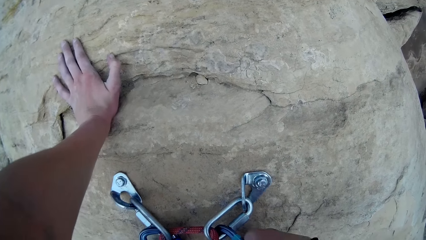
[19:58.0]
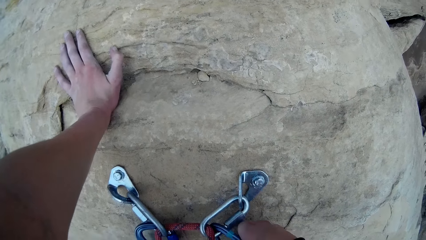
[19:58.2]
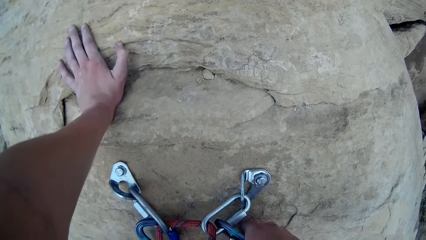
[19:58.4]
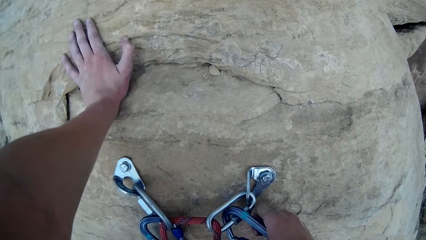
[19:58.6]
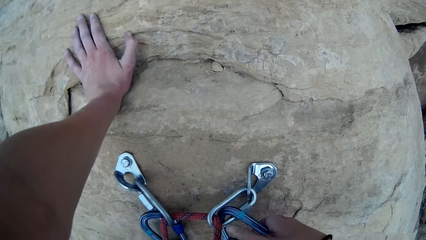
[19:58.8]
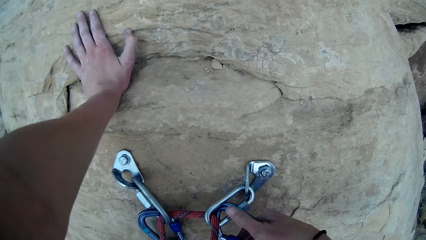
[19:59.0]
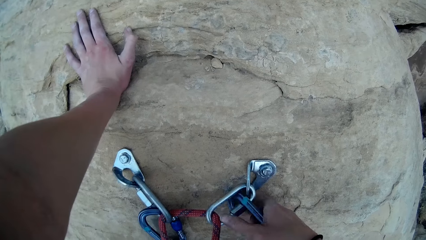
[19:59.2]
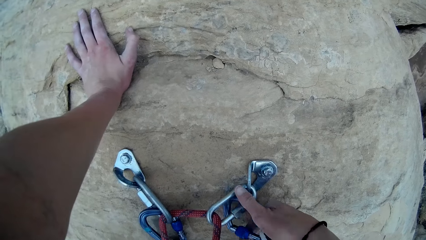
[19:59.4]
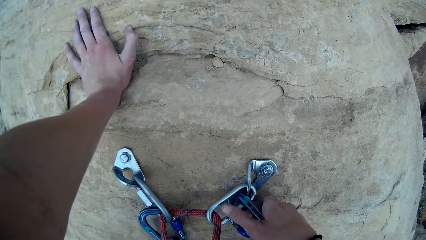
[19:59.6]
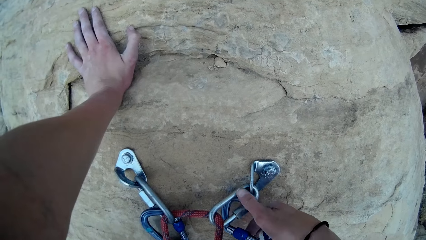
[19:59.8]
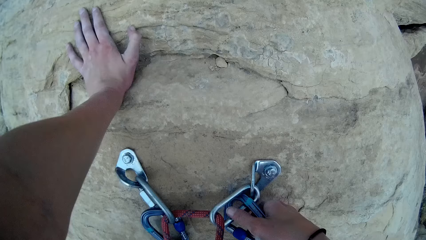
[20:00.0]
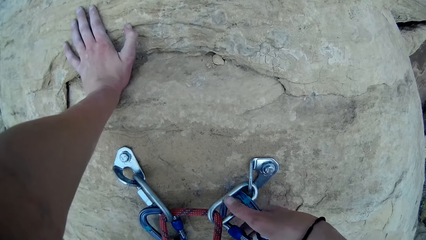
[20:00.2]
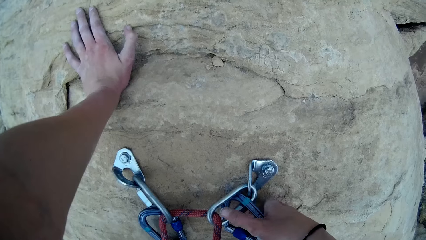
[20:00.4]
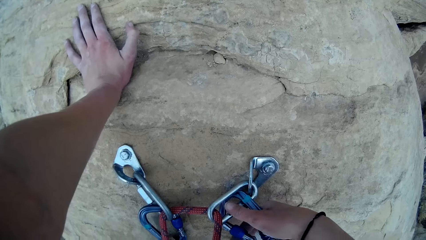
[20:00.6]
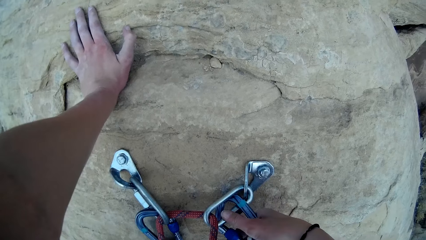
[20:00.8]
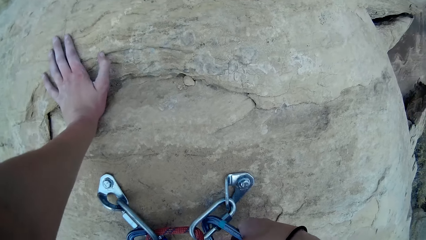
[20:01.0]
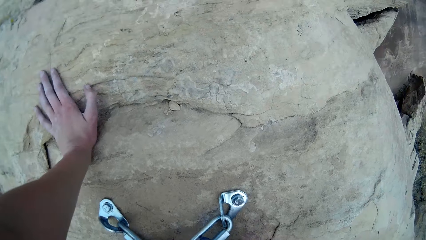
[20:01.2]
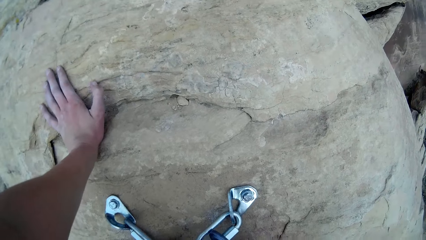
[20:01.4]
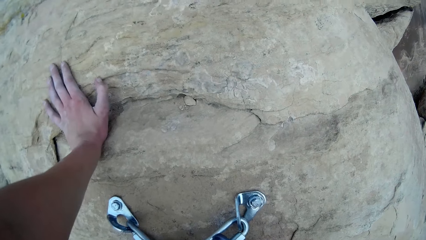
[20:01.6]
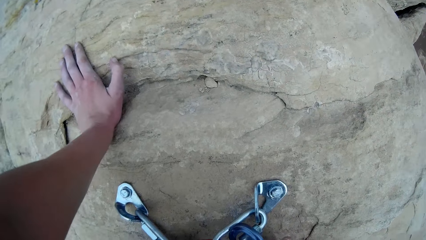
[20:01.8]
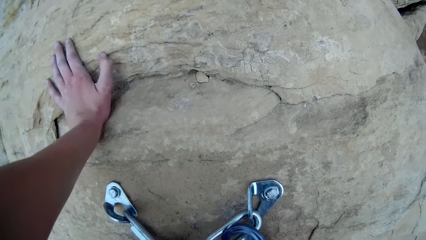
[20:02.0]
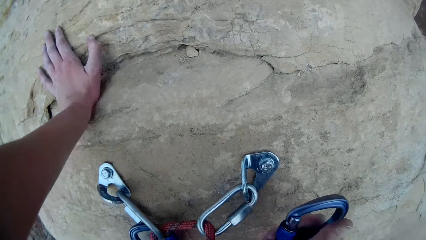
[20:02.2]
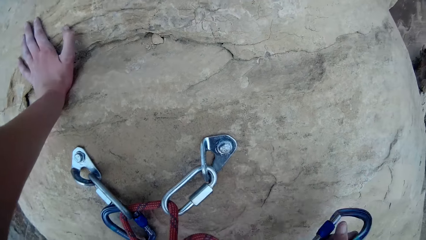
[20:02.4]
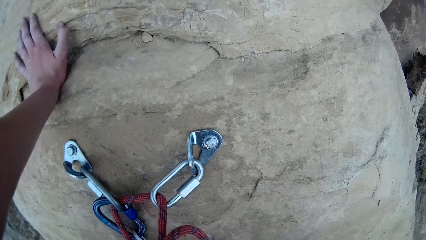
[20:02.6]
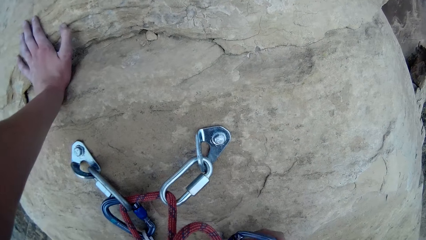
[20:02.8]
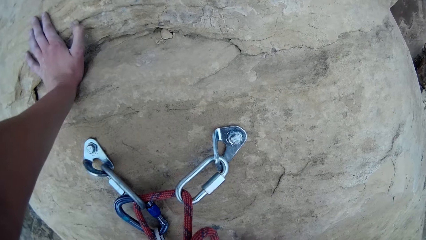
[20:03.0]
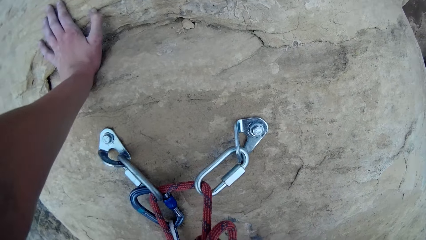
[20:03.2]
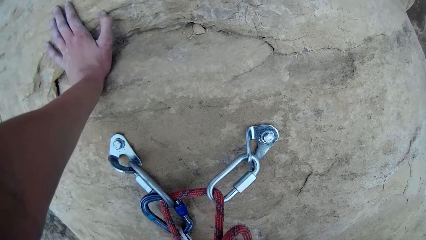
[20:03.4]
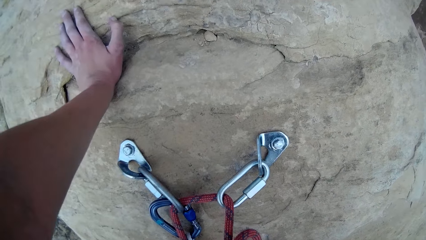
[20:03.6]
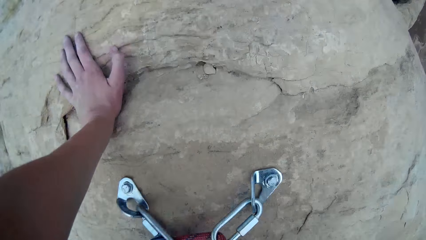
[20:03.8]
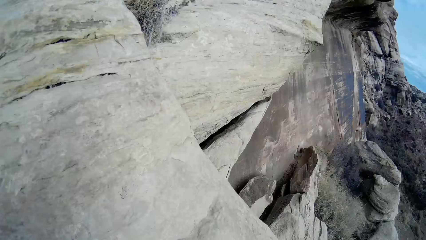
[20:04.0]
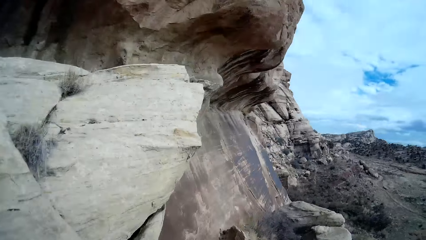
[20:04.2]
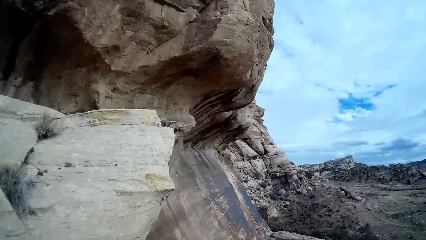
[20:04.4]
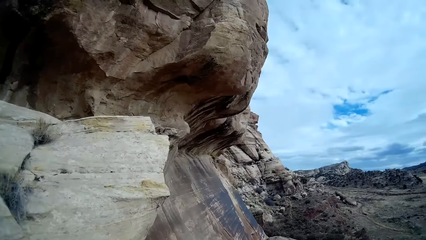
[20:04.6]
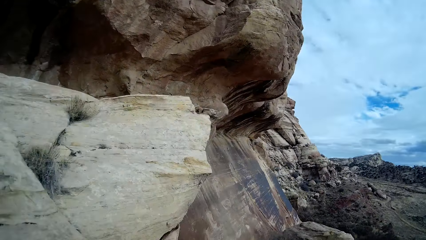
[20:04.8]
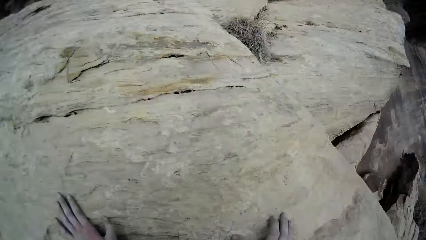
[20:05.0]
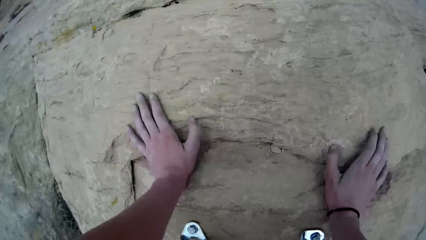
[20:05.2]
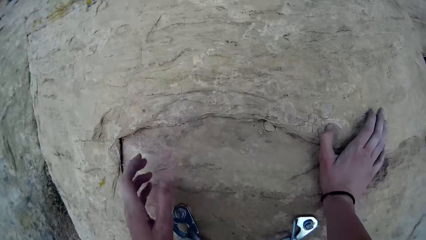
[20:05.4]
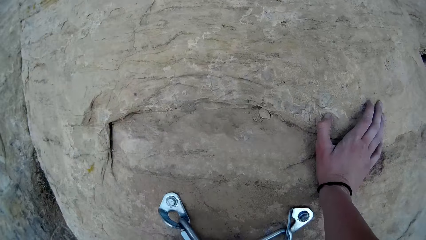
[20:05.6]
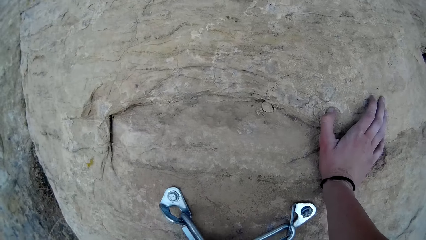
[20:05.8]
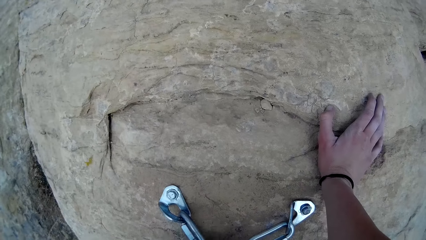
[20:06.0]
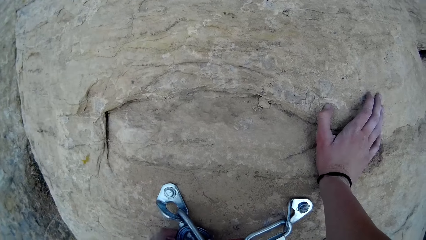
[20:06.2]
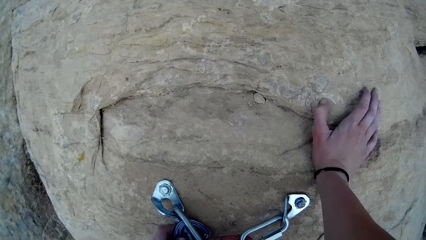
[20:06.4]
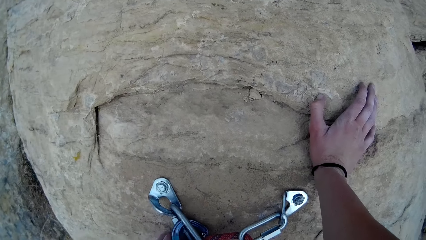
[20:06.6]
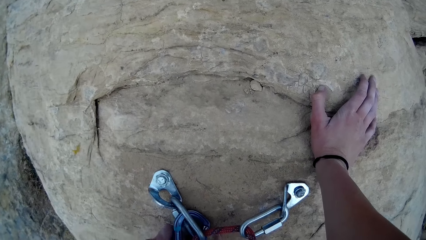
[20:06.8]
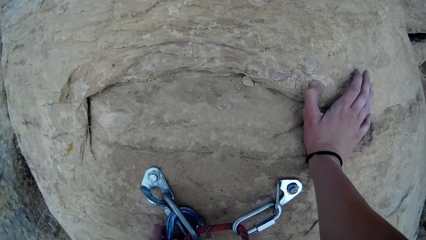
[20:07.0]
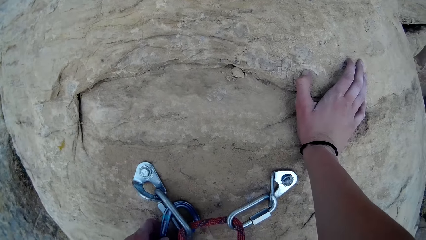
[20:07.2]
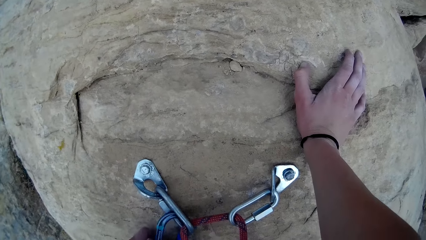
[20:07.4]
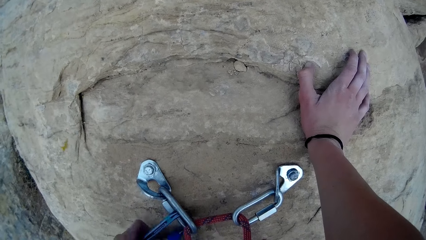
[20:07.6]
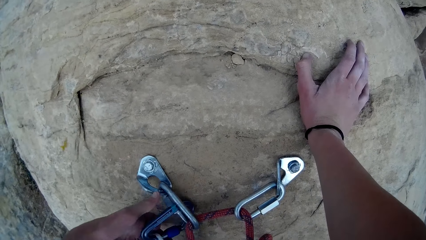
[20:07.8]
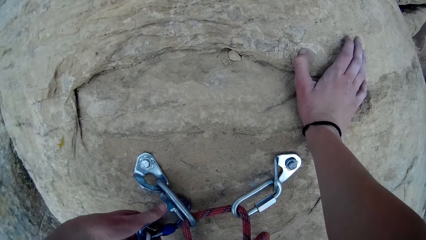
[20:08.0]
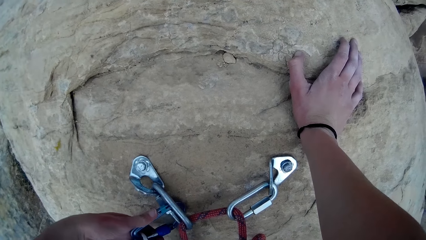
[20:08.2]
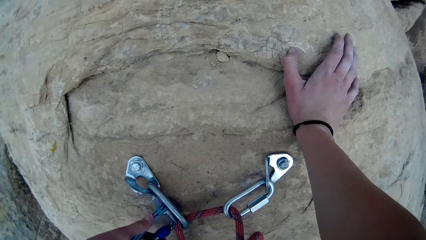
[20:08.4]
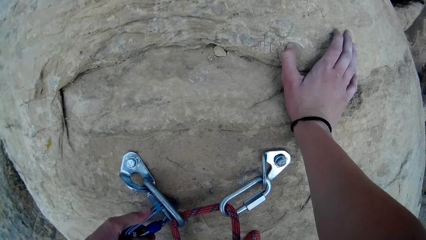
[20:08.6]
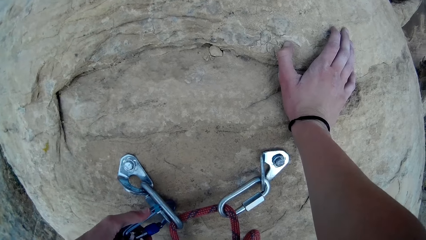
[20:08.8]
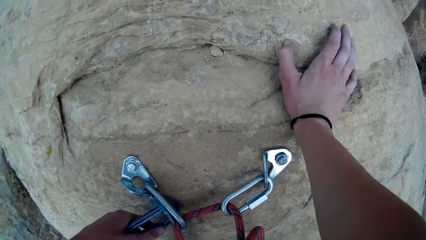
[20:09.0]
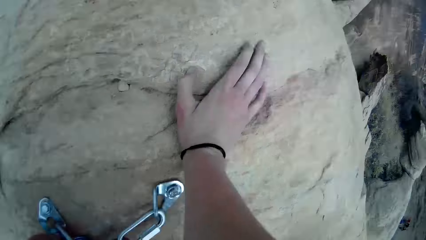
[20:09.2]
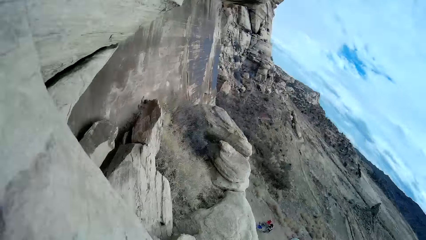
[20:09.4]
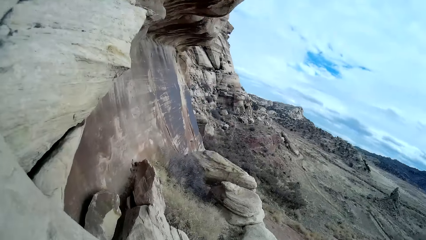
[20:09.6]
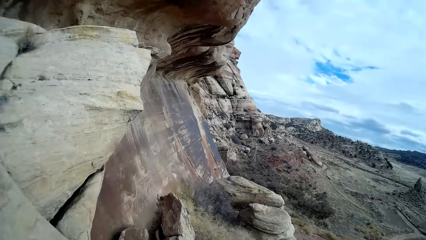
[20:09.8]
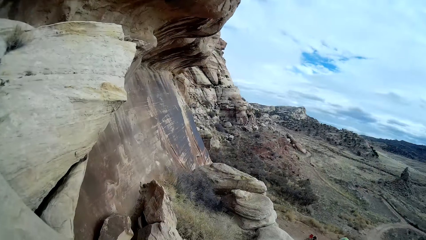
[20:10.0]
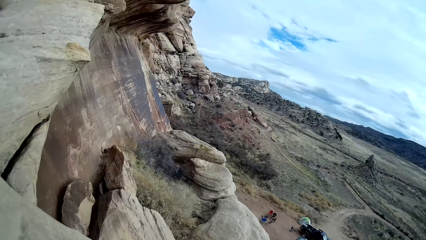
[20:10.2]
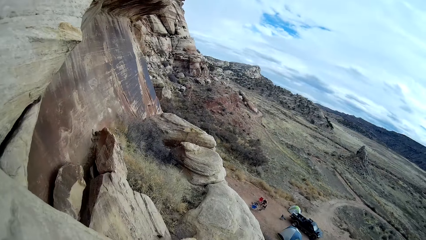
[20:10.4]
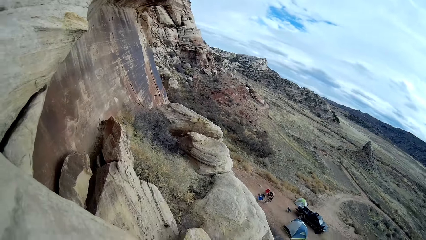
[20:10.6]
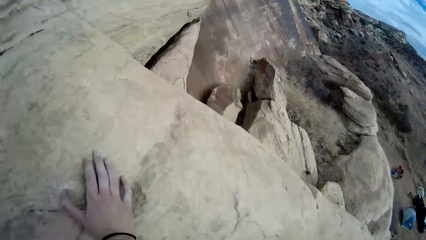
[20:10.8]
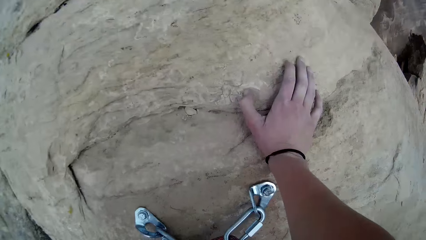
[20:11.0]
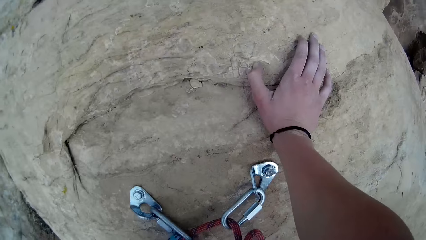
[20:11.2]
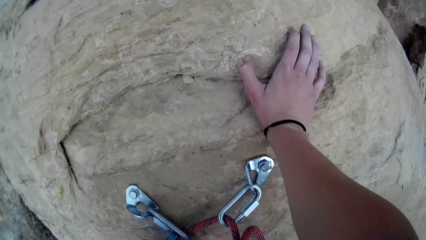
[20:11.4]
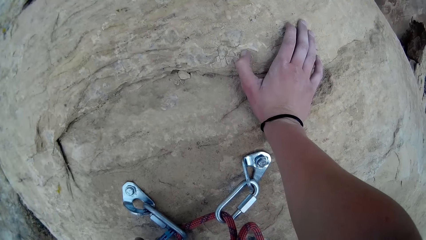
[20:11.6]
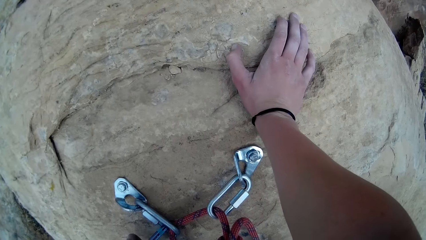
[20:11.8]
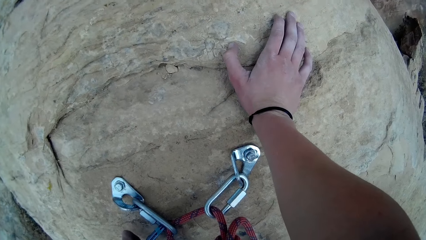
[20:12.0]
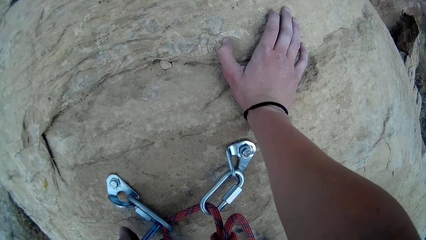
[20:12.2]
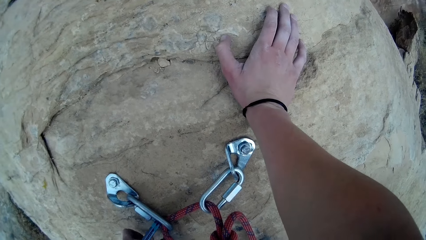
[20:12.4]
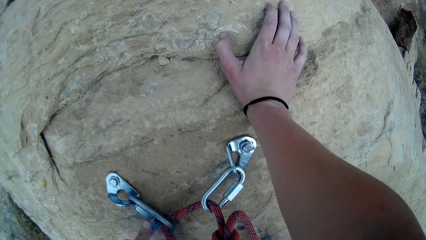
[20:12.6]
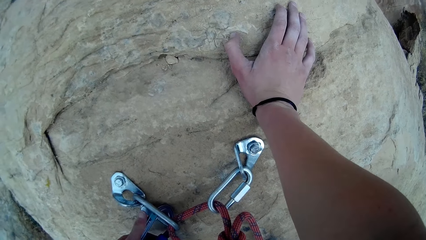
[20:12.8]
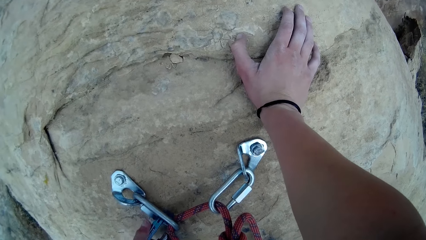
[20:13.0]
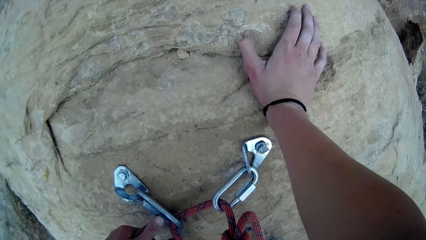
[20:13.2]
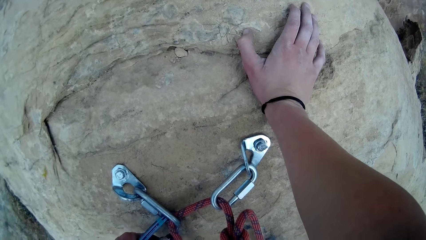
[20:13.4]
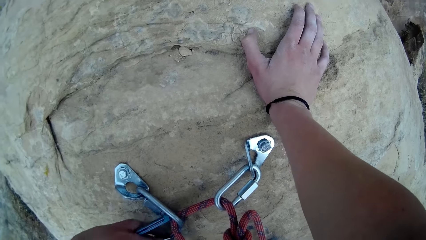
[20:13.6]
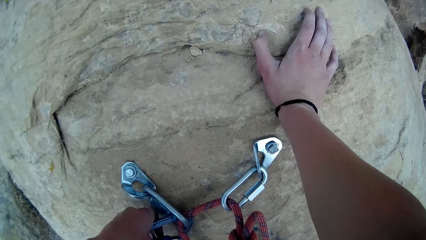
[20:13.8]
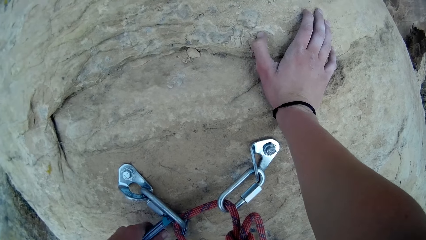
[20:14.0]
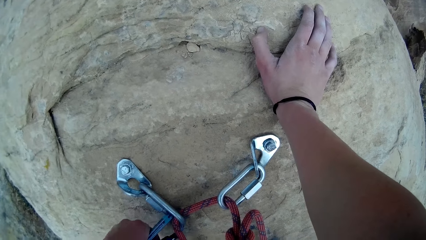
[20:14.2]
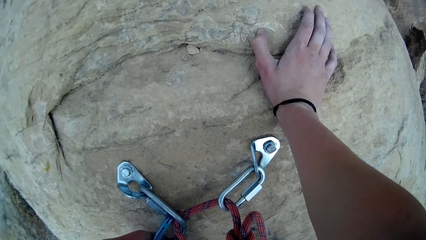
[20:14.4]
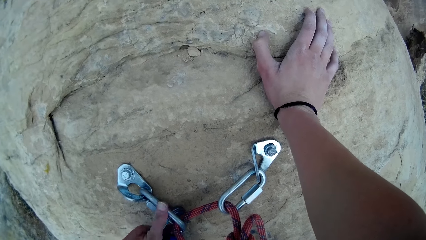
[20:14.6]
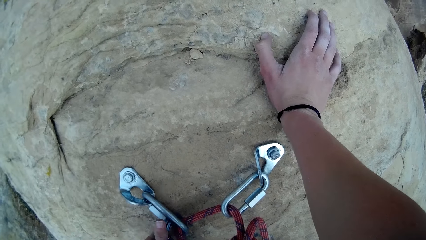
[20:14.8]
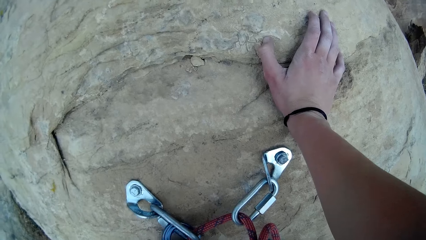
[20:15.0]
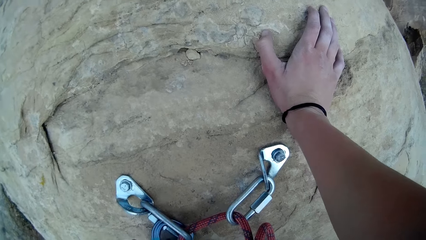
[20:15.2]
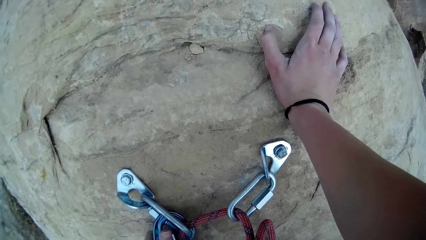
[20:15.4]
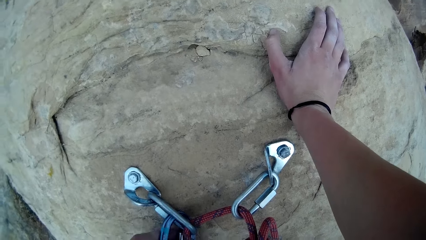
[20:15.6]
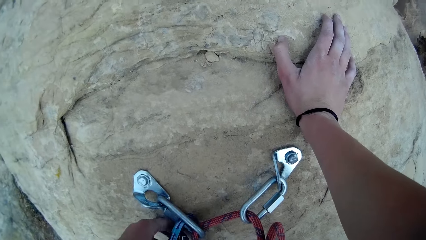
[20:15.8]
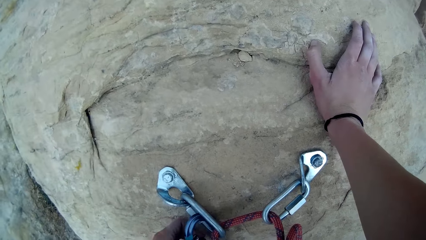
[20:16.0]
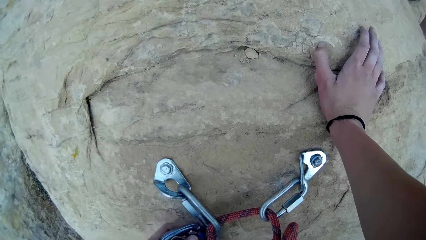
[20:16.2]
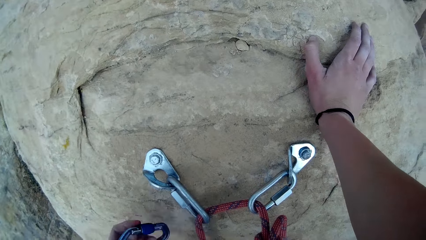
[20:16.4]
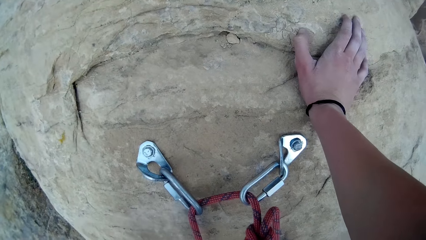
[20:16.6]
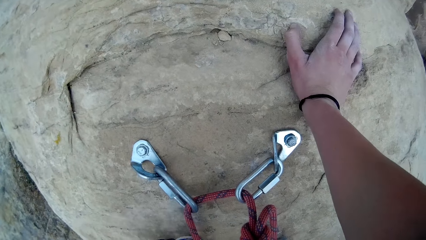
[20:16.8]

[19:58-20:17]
The camera wearer opens the end part of the rope. They unhook a carabiner. They look around. They open the end part of the rope. They unhook a second carabiner. They look around. They open the end part of the rope.
